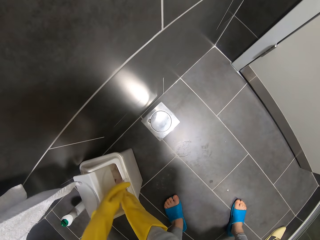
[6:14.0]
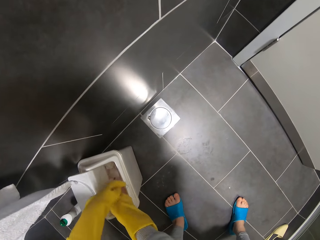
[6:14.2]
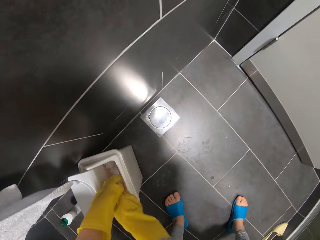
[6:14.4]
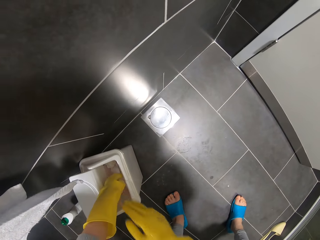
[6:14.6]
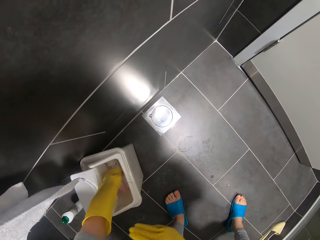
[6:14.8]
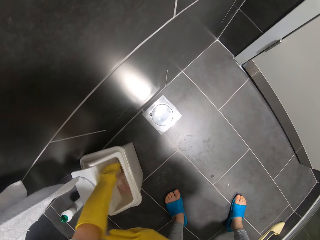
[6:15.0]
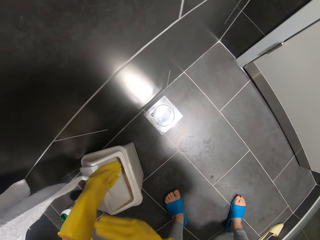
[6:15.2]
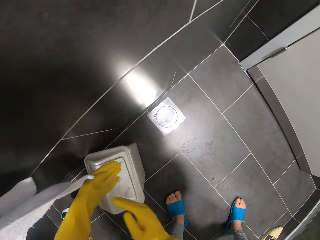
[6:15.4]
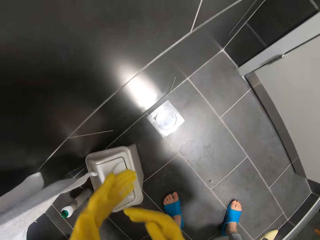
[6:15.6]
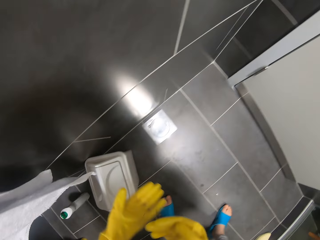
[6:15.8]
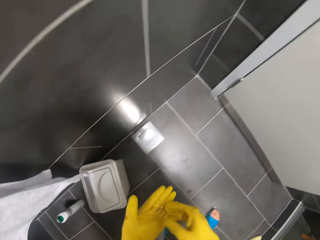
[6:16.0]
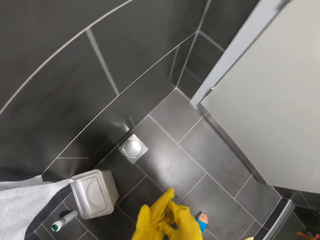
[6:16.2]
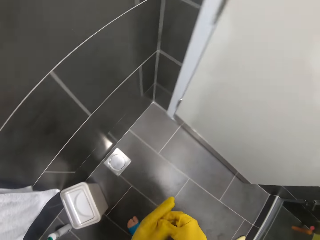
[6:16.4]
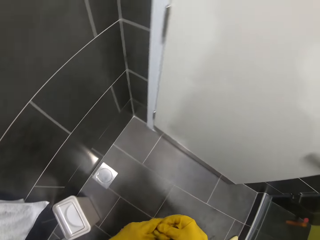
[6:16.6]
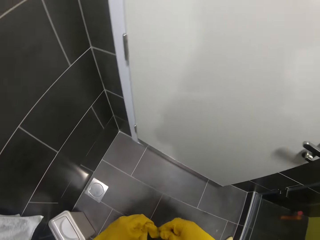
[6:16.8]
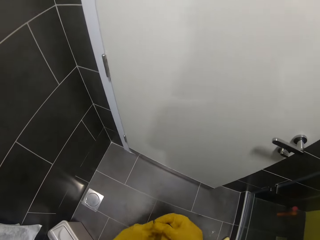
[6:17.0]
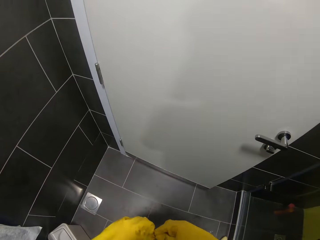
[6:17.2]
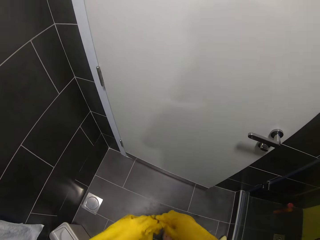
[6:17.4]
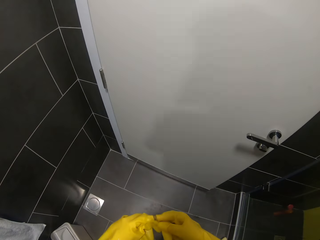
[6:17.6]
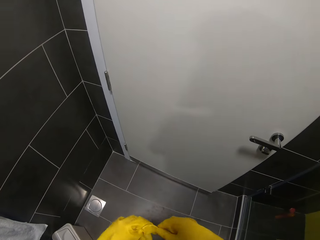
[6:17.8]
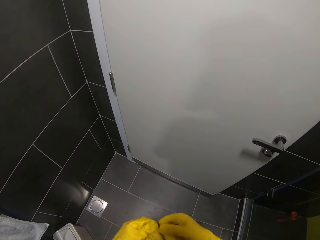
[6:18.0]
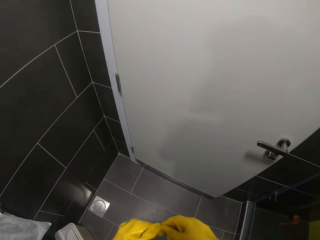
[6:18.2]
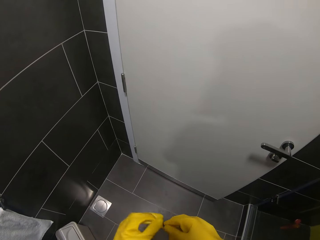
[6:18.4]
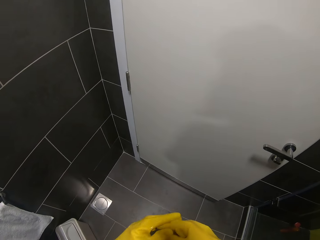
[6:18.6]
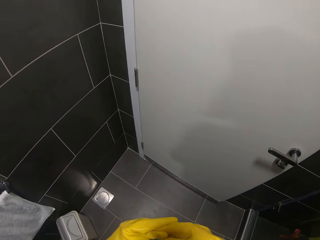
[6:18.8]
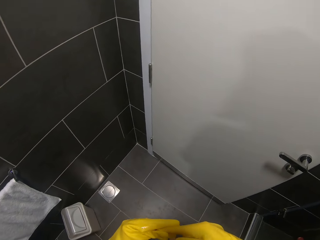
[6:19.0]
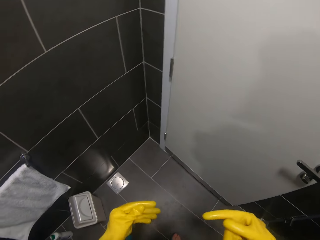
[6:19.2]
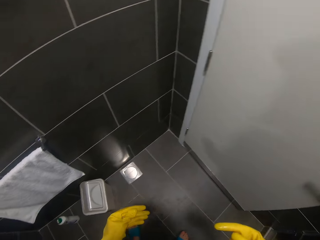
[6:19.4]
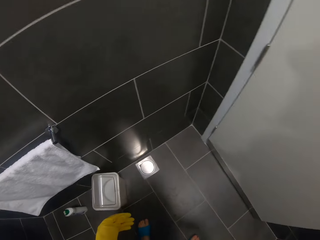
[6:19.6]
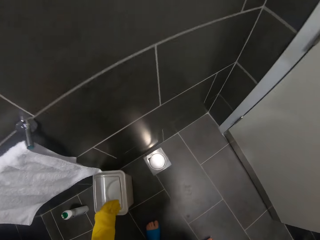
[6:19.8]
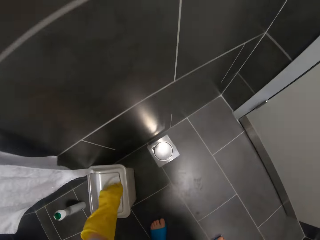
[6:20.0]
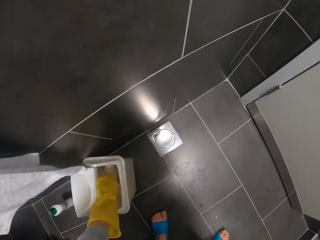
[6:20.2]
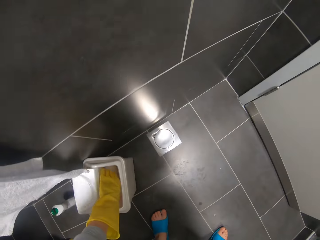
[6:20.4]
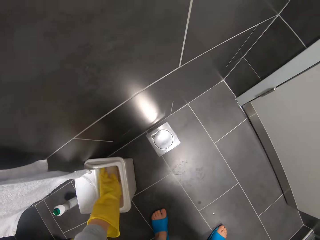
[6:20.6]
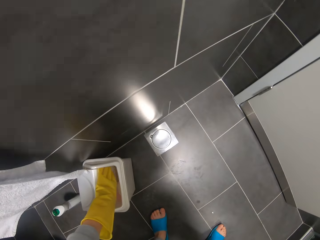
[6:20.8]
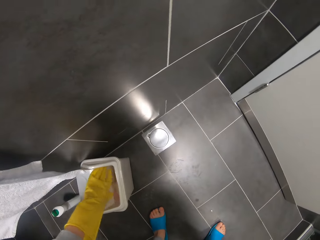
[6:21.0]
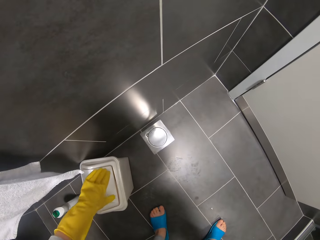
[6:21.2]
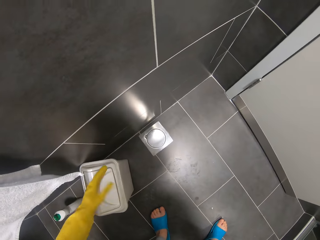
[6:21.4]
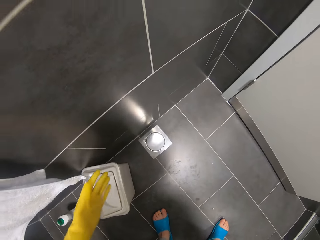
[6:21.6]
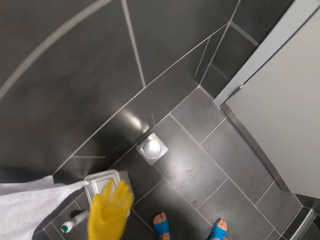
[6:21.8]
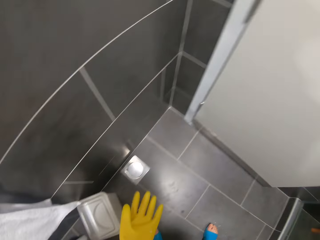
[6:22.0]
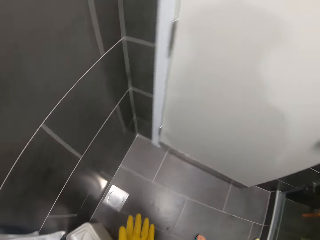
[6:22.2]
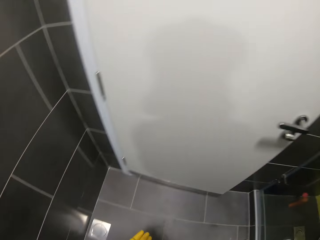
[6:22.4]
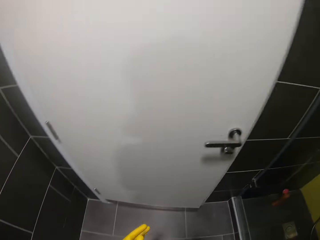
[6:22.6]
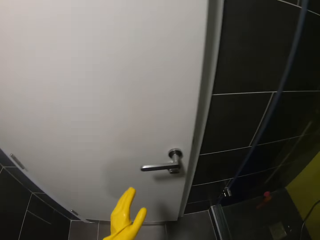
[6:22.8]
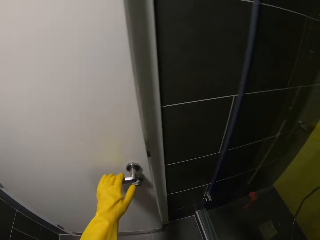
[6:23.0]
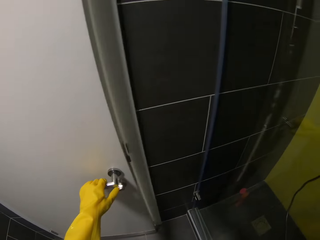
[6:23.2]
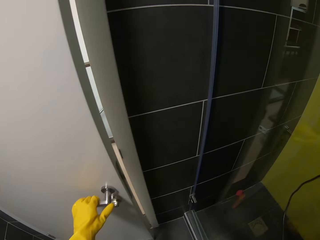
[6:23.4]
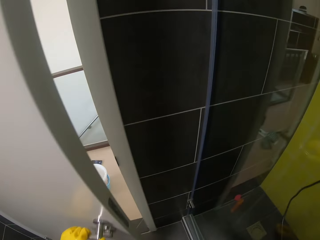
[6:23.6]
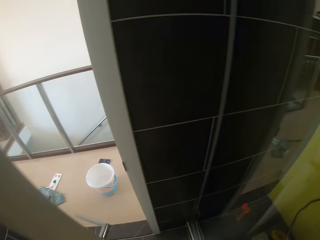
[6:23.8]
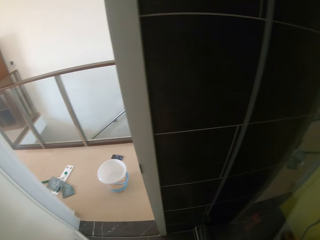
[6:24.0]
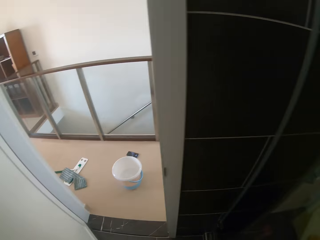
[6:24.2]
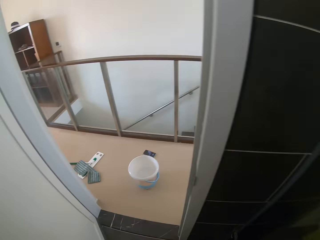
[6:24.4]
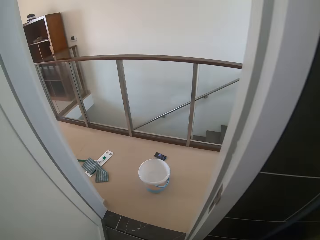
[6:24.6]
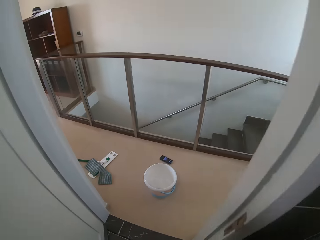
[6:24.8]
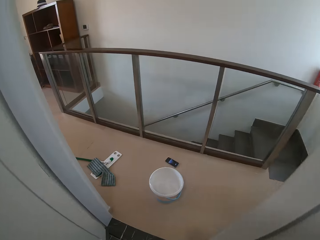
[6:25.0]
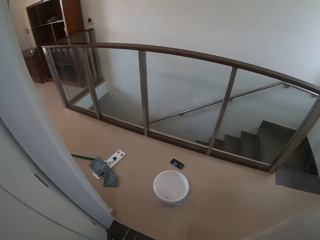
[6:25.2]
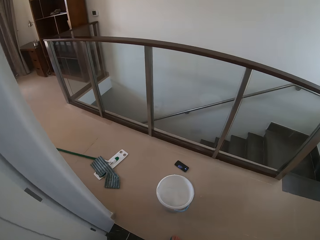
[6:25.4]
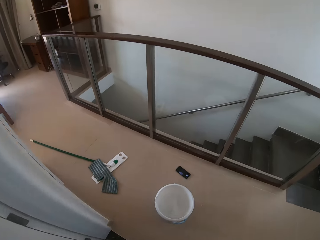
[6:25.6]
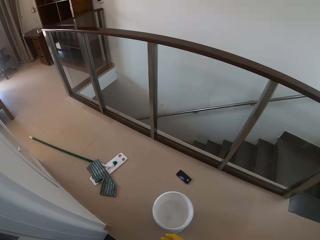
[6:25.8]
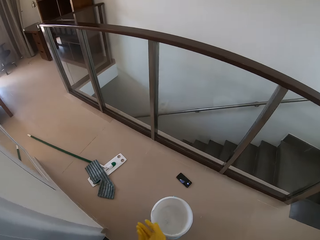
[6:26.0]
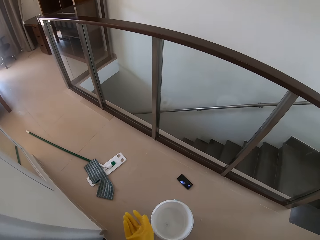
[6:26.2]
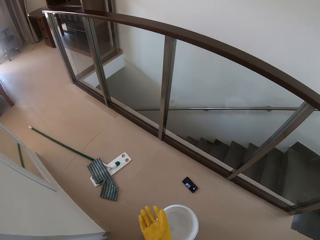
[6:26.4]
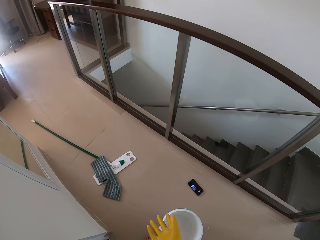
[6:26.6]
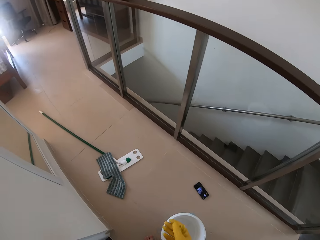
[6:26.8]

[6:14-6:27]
The camera wearer opens the door.

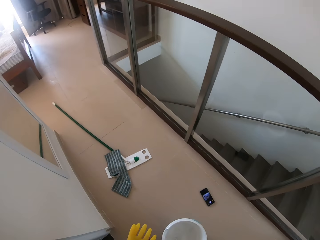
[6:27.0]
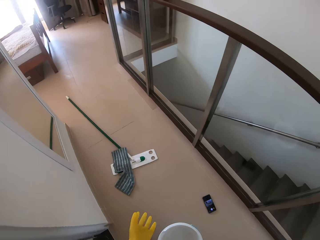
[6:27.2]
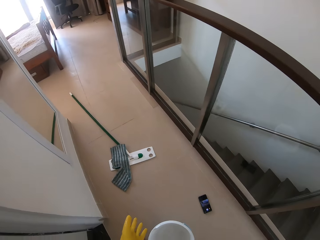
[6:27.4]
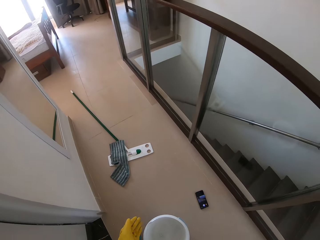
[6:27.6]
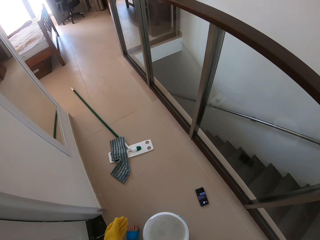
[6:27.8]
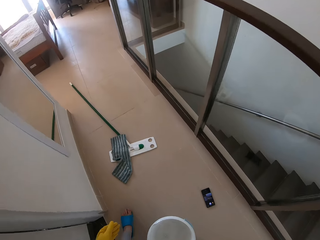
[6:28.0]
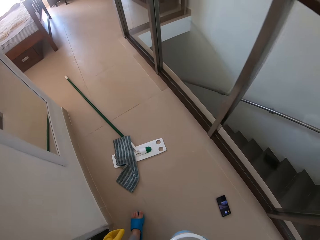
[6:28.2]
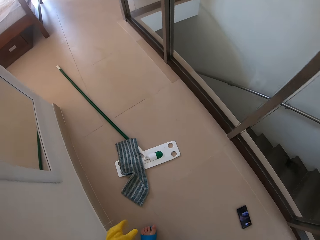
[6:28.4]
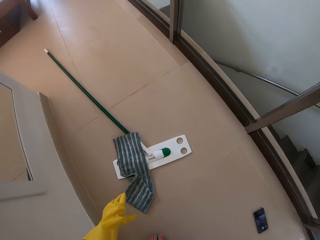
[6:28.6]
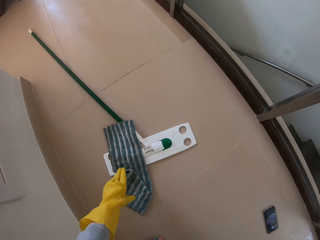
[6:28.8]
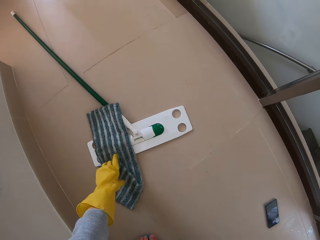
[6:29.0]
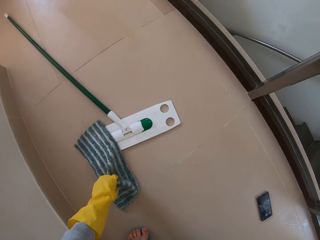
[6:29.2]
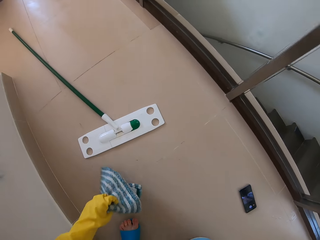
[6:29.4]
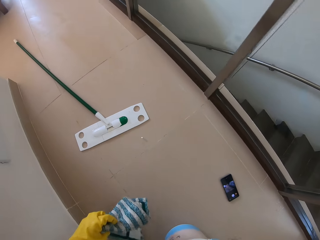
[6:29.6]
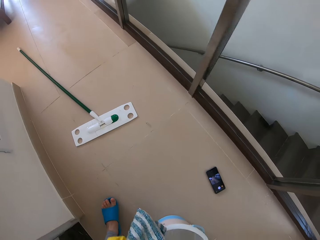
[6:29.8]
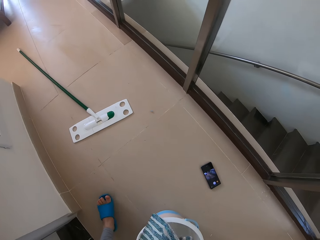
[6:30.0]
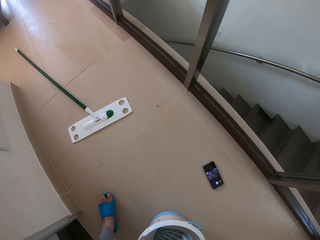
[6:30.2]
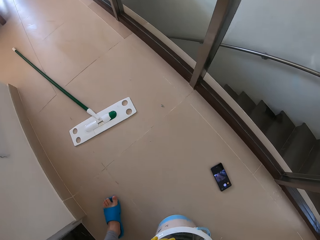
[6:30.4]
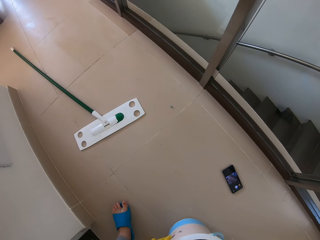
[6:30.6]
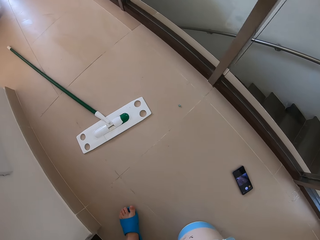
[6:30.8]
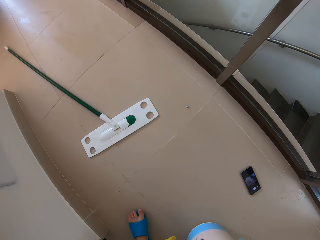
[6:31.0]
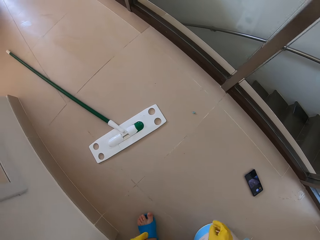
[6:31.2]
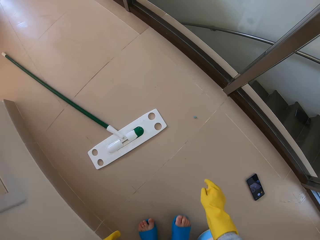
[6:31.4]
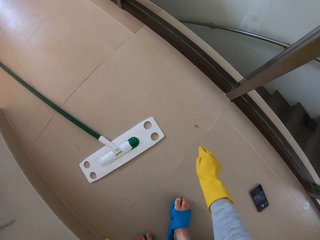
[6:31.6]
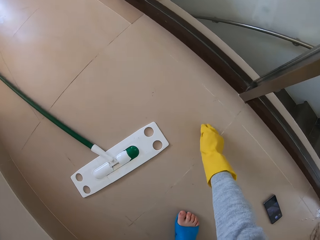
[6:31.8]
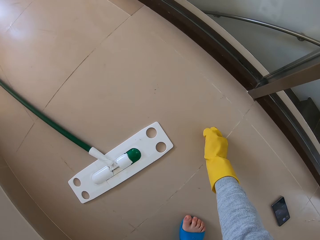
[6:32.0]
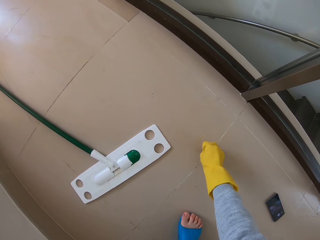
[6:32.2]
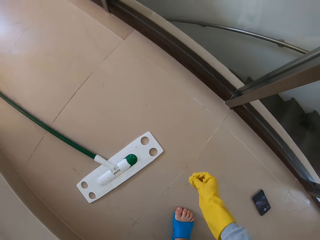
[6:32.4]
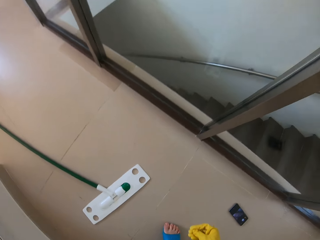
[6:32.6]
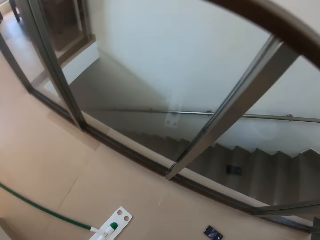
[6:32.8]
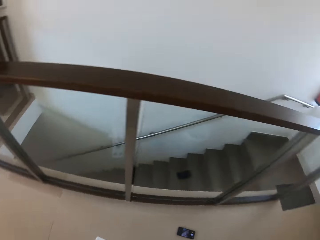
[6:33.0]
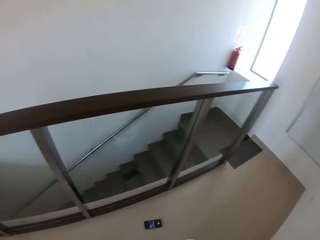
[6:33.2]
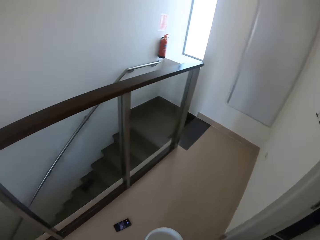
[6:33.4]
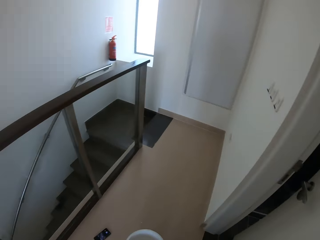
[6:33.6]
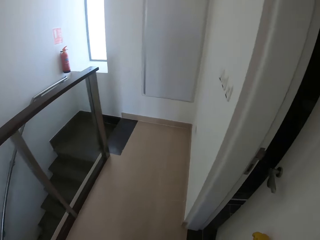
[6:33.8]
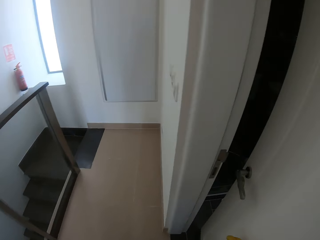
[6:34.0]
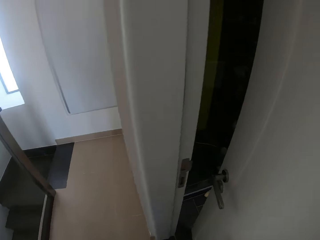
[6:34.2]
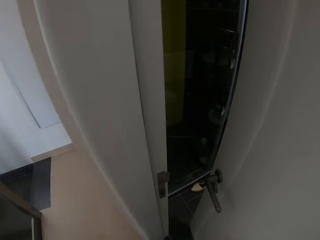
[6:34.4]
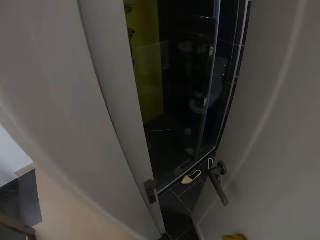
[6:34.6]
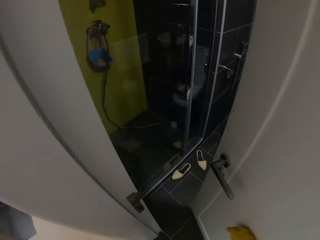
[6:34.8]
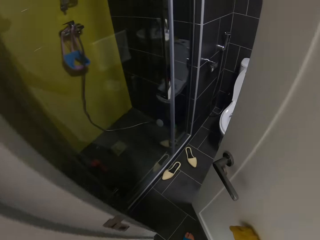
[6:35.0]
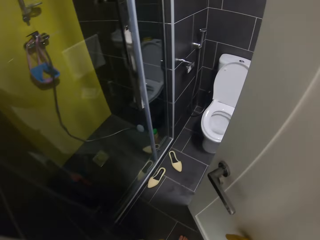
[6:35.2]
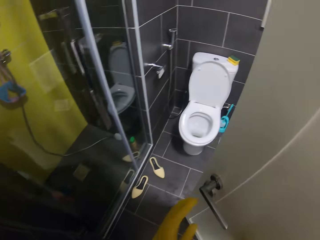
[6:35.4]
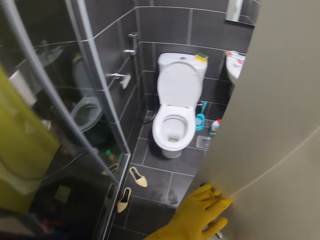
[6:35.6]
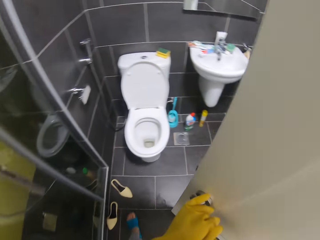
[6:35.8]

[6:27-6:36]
The camera wearer picks up the mop cloth or duster. They put the mop cloth in the bucket. They pick up the dirt from the floor. They look around. They open the door.
